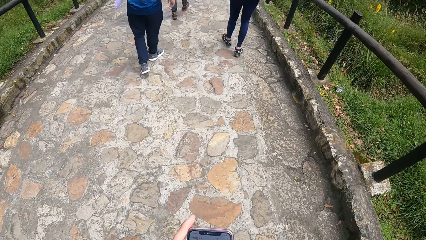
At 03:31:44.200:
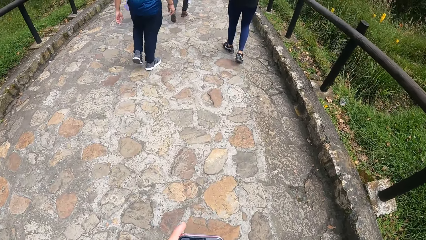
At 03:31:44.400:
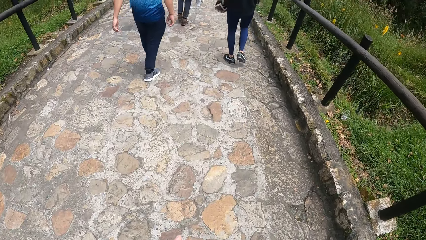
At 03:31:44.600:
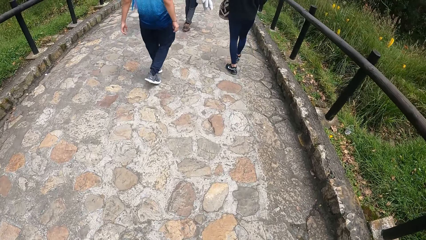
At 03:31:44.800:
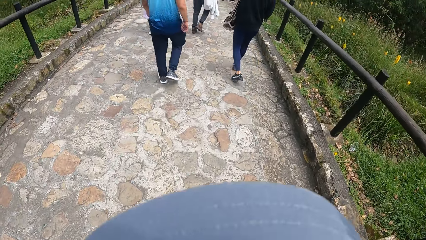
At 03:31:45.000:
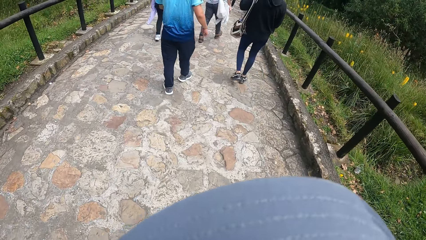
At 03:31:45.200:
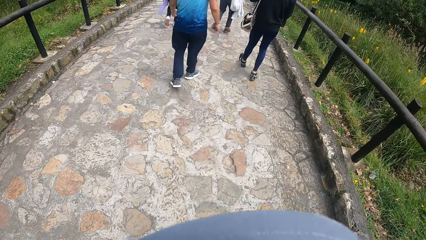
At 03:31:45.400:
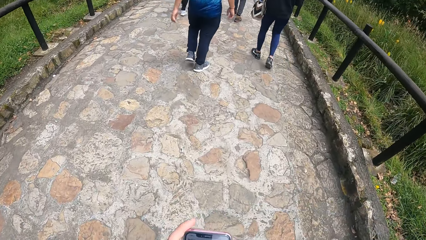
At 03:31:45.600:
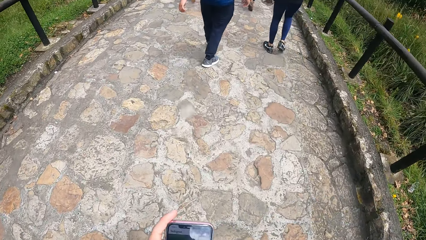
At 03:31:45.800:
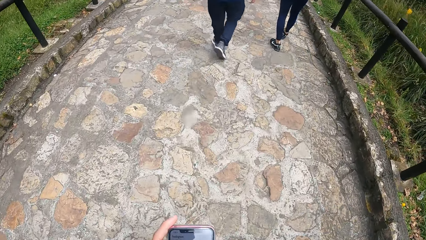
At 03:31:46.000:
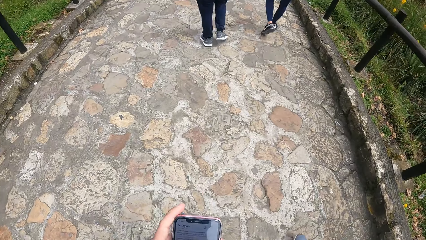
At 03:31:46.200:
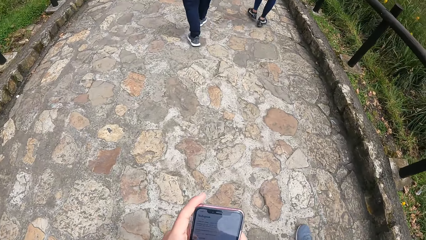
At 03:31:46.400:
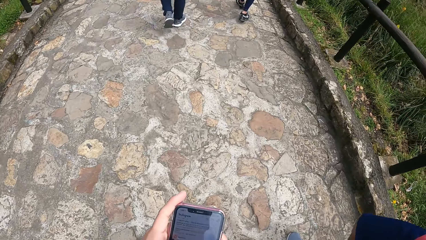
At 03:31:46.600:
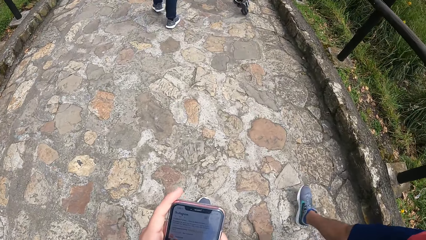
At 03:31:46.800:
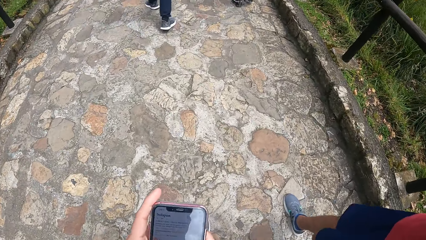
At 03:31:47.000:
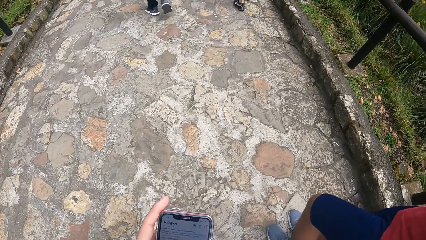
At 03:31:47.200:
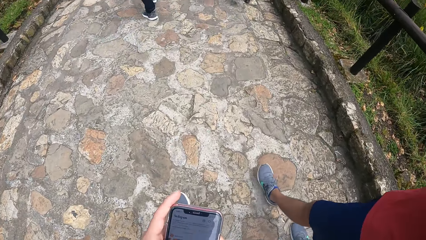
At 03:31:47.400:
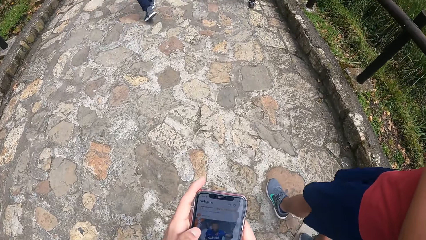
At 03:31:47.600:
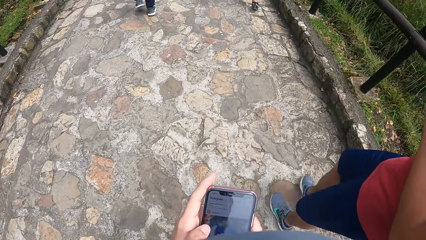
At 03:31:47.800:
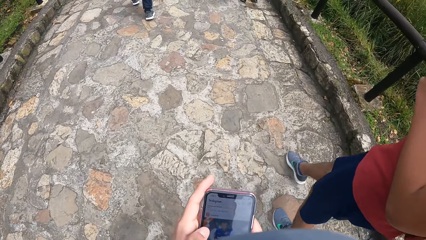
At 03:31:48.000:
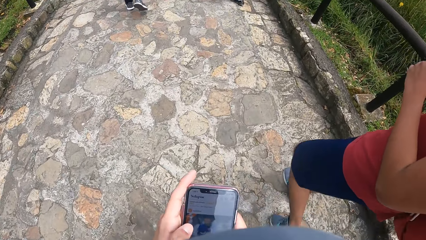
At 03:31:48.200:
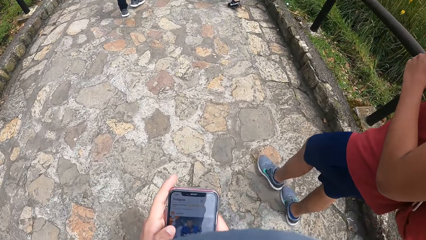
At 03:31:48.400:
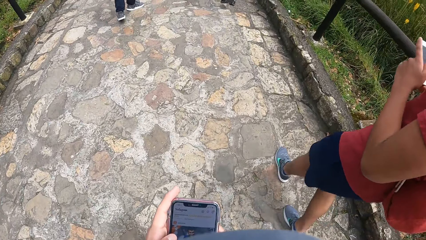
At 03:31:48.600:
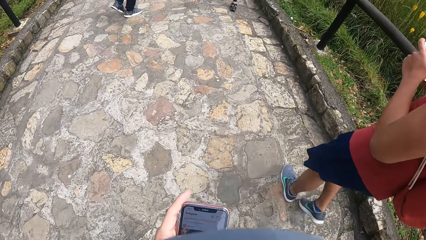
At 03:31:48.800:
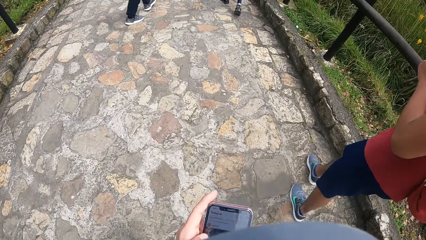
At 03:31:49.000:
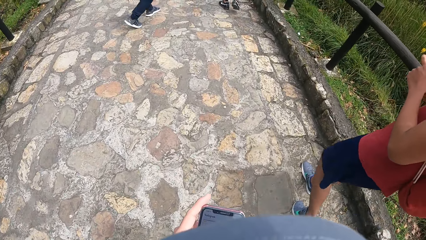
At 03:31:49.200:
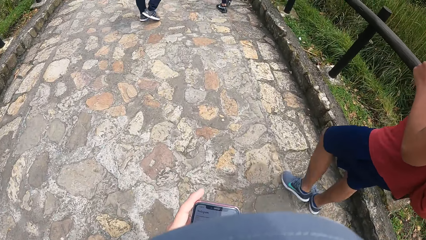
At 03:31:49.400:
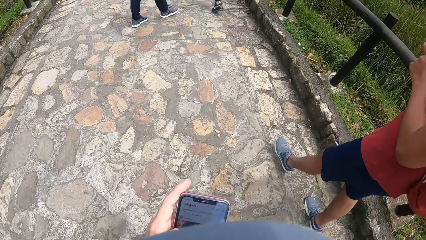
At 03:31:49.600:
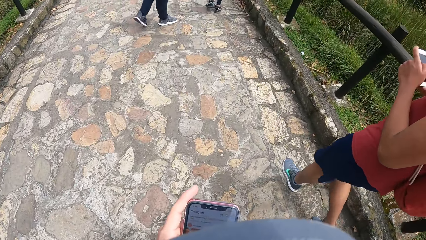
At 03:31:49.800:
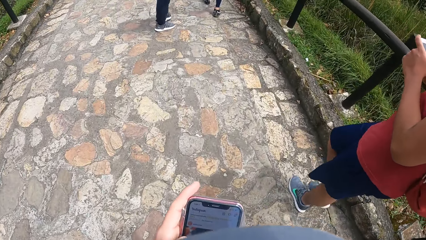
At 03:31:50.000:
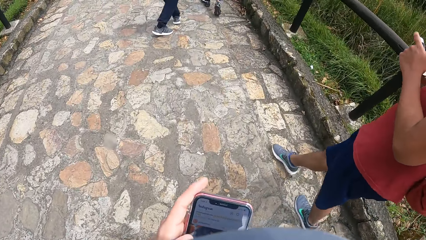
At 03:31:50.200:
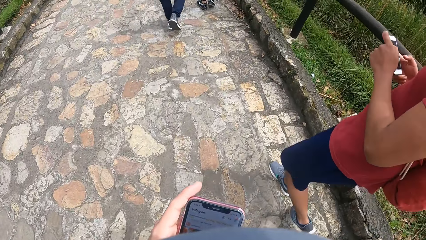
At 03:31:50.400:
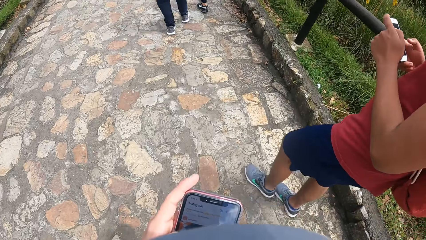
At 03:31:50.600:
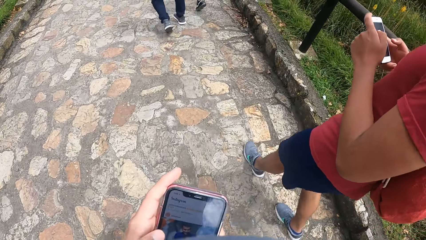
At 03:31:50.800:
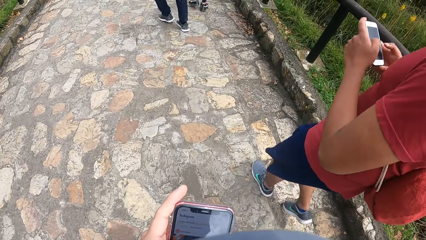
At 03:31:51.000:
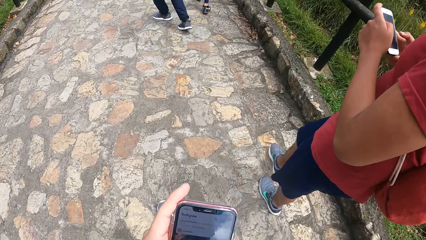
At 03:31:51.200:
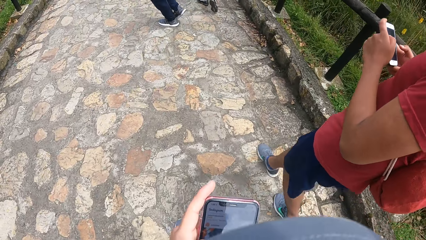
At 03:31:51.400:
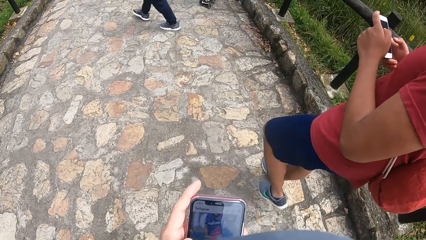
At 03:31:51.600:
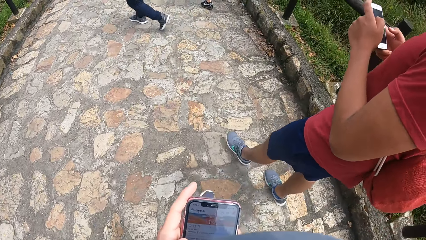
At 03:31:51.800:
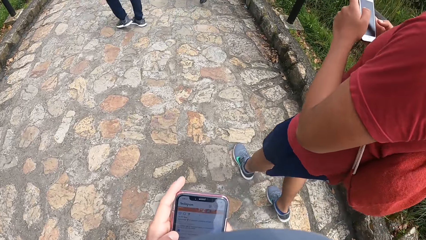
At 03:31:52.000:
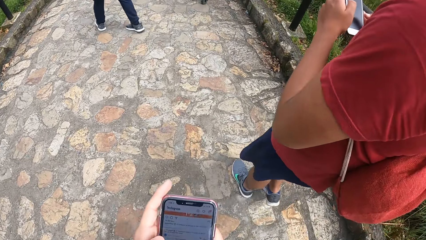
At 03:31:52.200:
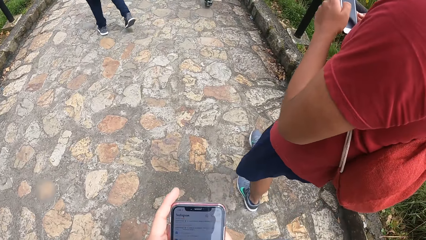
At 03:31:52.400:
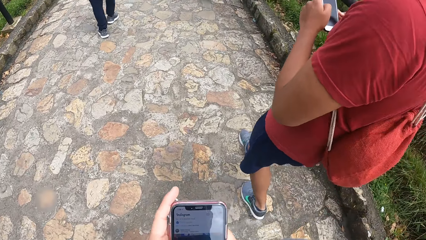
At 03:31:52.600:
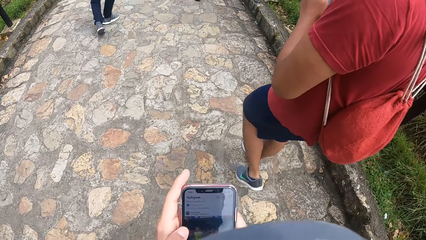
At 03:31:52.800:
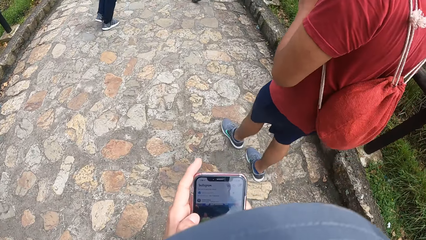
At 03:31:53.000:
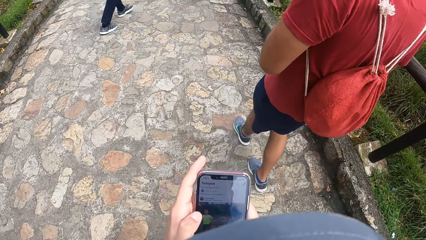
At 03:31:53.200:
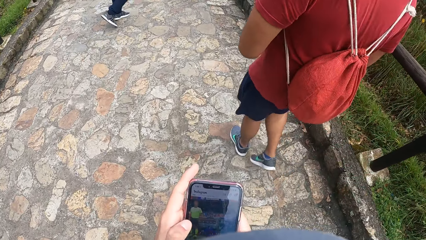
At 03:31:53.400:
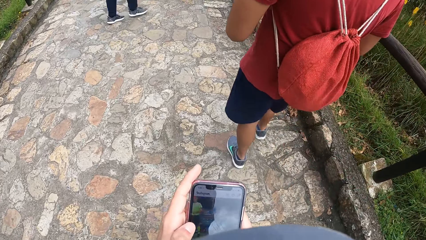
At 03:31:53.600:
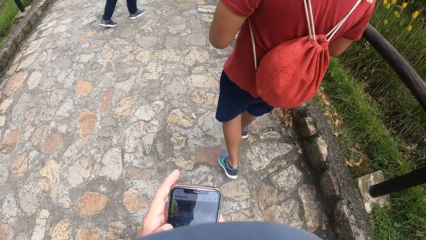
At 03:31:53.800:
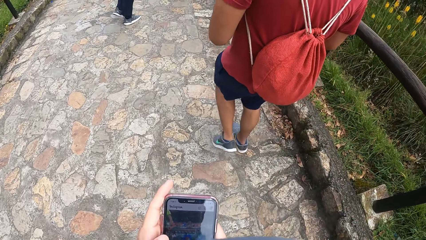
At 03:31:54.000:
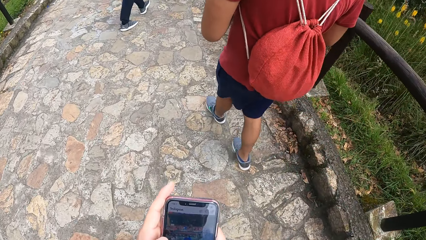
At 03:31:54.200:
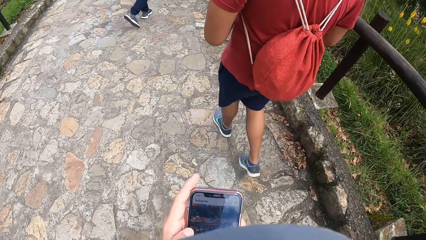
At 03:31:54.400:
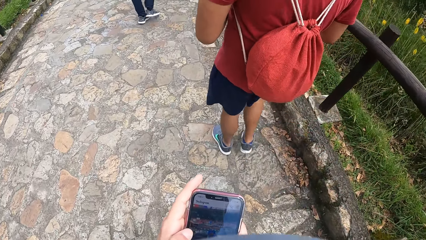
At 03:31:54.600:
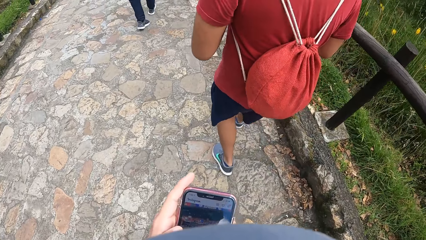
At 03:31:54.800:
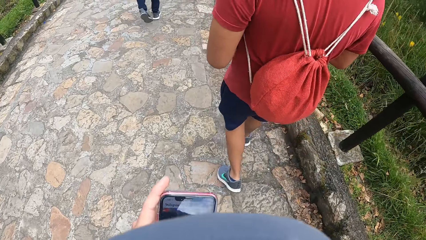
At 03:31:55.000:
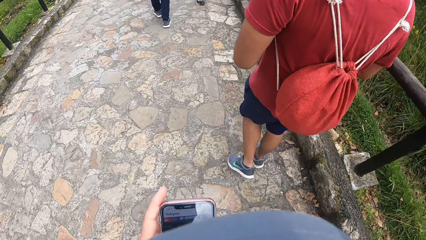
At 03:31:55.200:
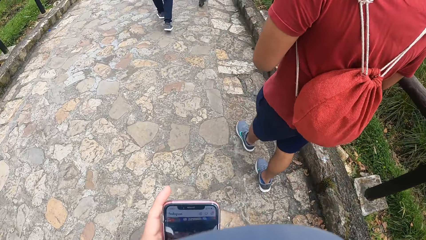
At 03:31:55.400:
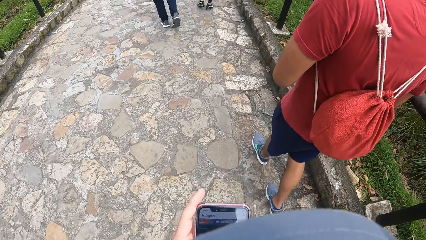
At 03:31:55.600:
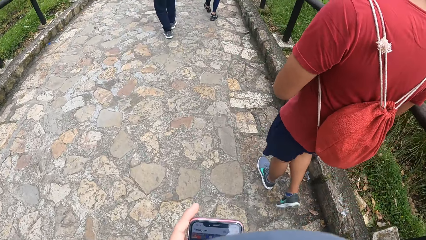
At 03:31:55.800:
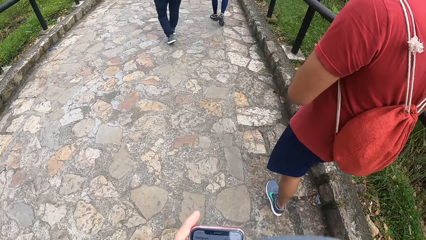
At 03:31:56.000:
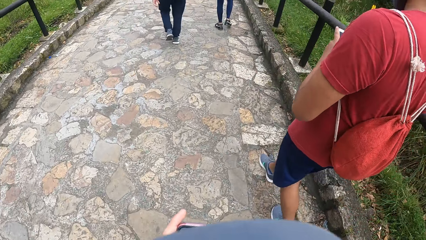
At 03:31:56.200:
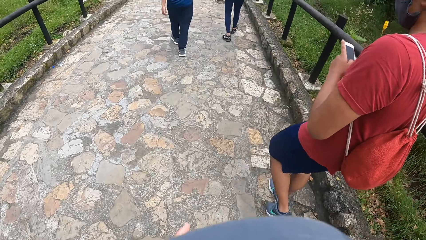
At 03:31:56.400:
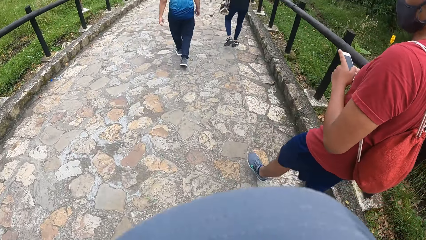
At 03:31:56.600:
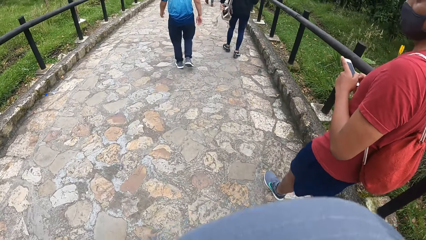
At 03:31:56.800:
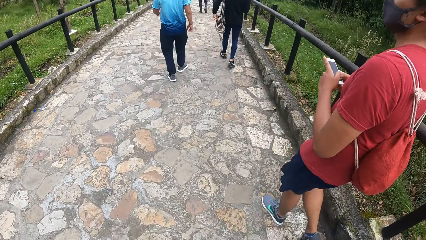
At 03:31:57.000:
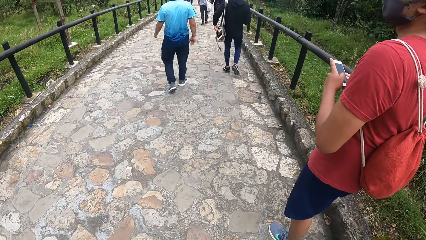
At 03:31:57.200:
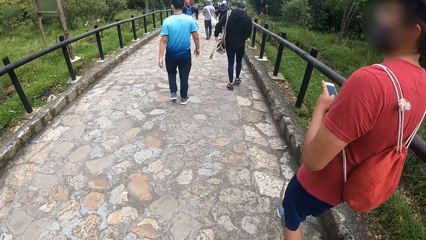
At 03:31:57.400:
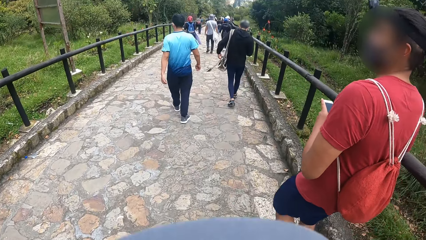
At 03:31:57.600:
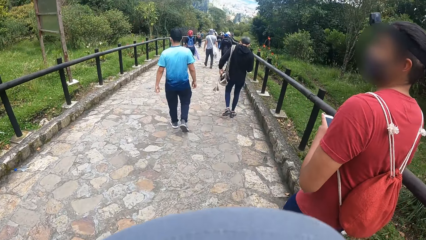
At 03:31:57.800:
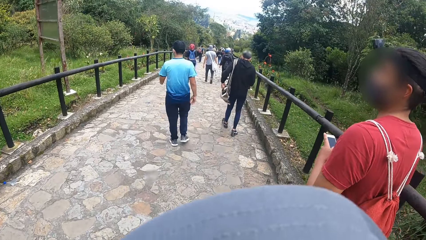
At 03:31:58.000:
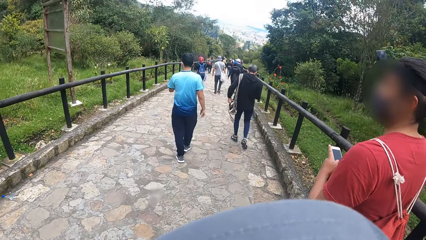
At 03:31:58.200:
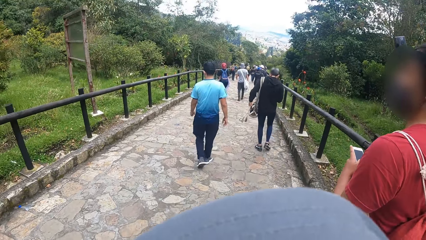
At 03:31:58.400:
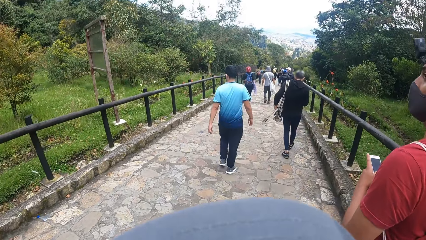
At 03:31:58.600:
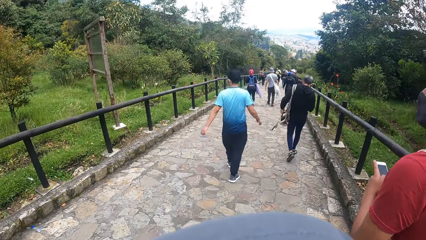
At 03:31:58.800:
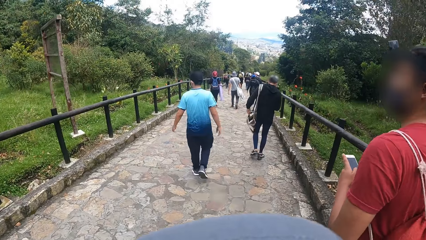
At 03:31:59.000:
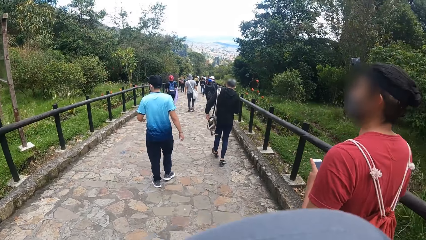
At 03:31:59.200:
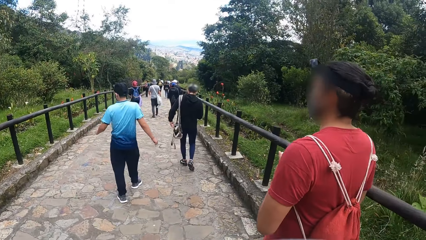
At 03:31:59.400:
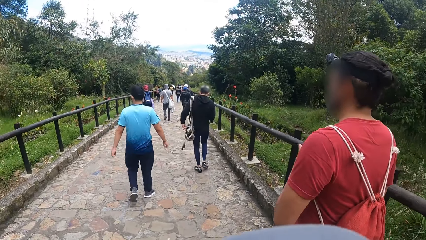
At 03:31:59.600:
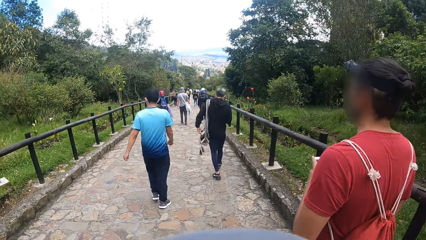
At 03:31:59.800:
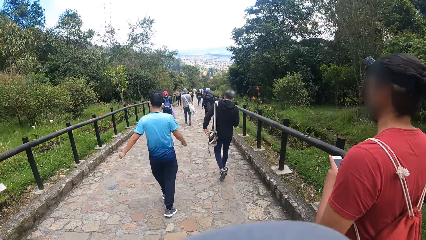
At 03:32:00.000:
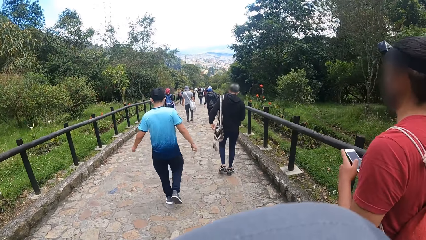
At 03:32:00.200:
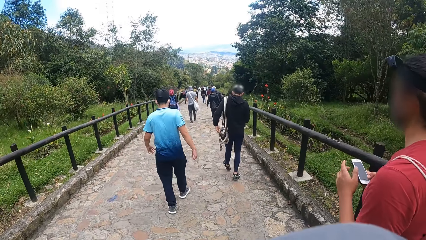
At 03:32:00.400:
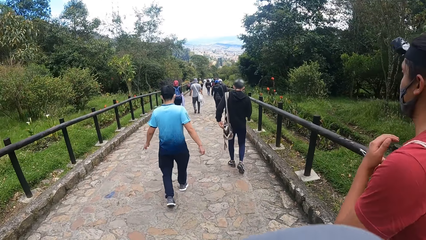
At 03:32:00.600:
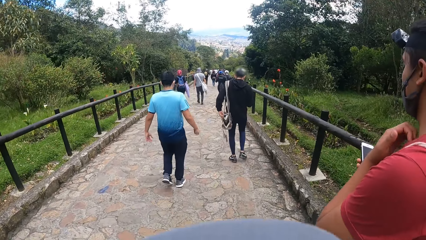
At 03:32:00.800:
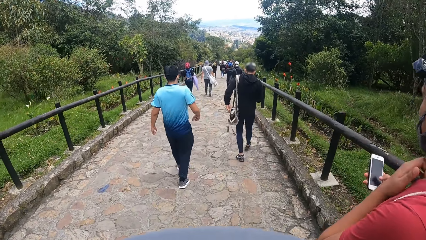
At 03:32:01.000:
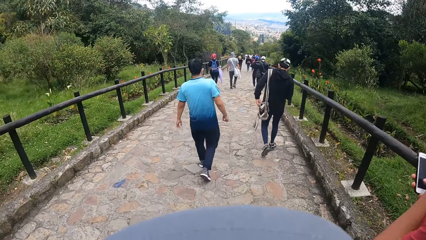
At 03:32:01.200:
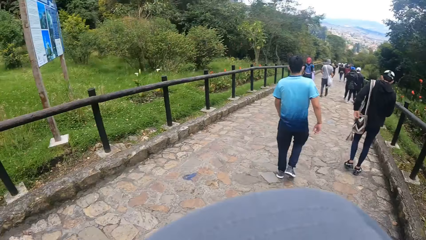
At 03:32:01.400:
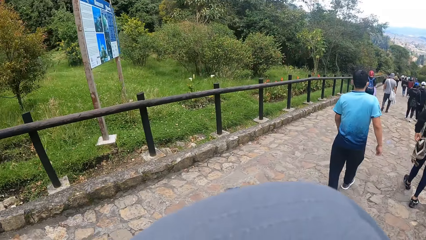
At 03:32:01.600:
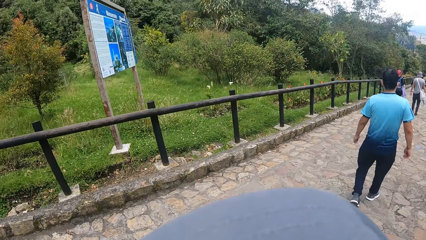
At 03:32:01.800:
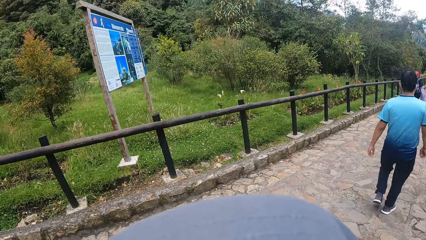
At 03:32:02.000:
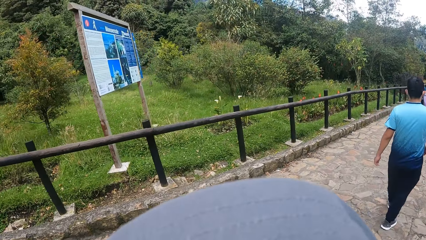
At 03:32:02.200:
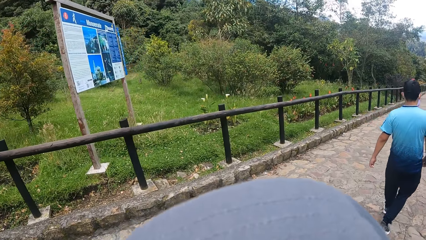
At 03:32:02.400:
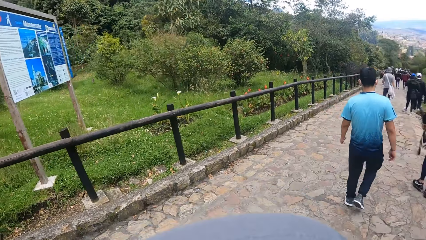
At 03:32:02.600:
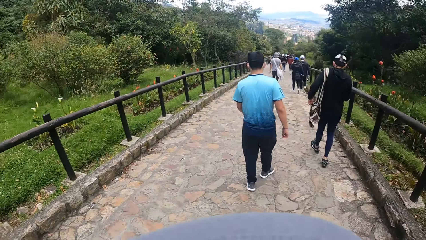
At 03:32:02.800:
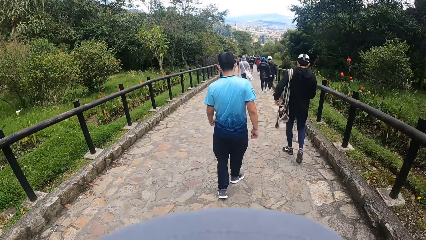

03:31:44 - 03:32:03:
The camera wearer operates a phone. They walk along the road.
